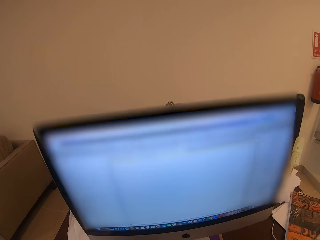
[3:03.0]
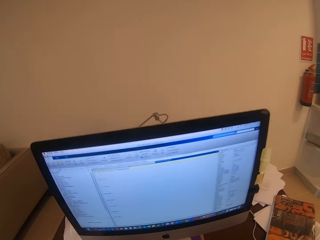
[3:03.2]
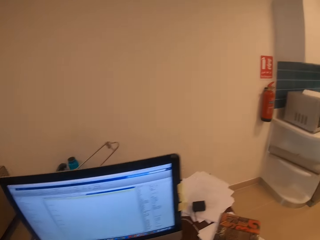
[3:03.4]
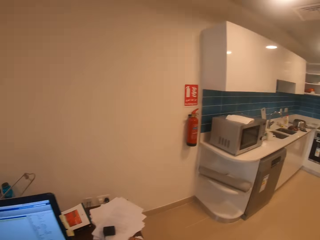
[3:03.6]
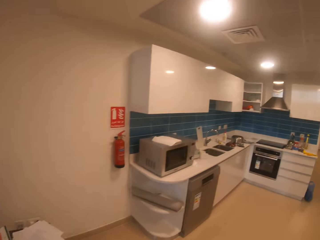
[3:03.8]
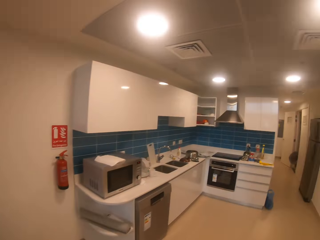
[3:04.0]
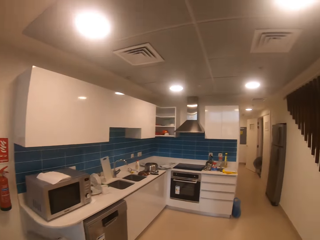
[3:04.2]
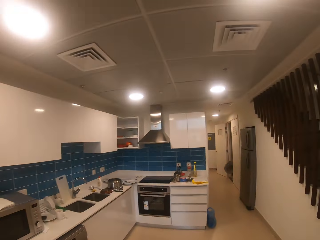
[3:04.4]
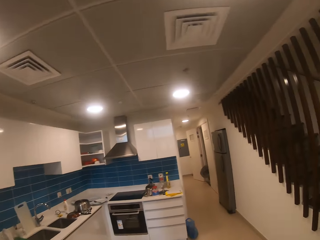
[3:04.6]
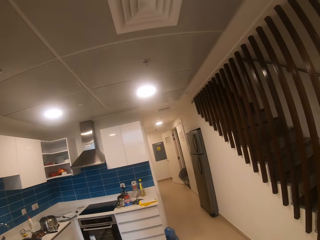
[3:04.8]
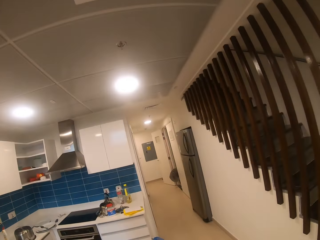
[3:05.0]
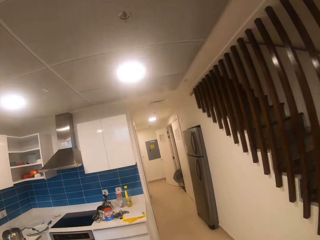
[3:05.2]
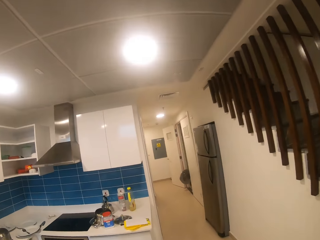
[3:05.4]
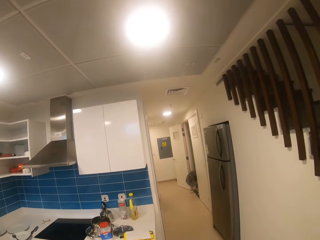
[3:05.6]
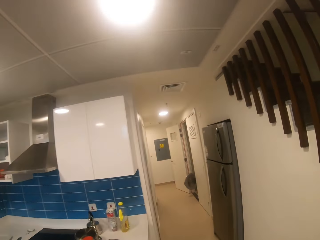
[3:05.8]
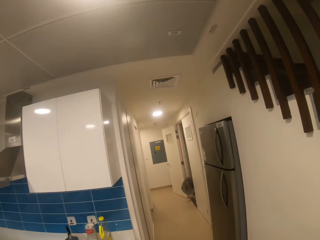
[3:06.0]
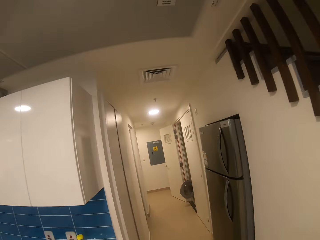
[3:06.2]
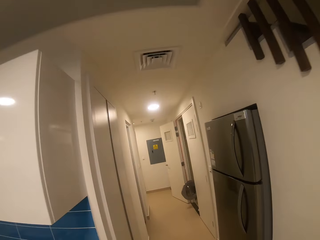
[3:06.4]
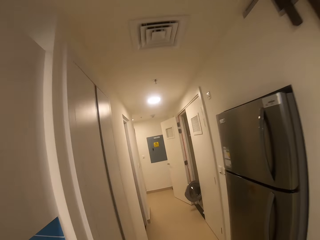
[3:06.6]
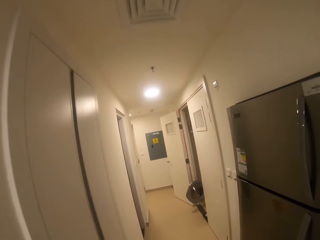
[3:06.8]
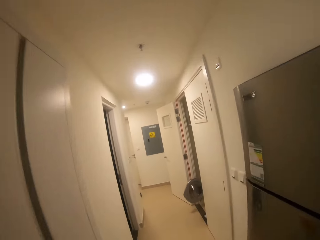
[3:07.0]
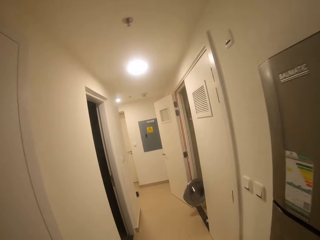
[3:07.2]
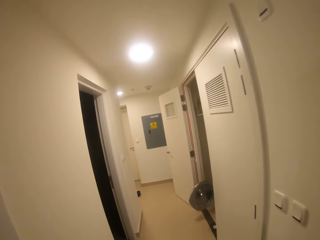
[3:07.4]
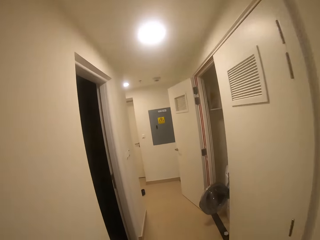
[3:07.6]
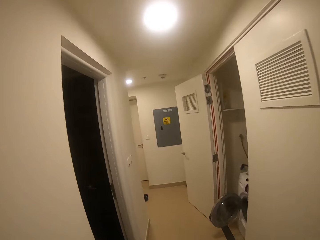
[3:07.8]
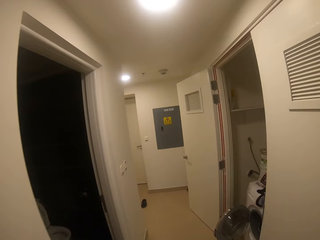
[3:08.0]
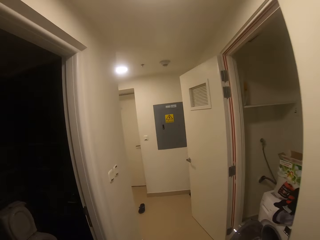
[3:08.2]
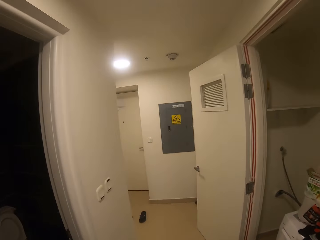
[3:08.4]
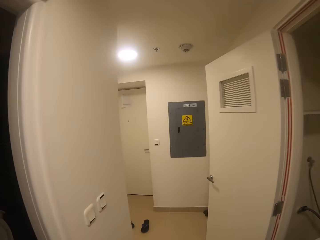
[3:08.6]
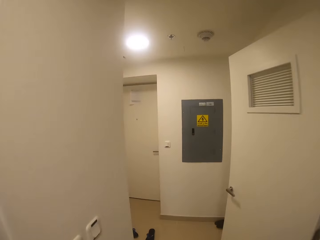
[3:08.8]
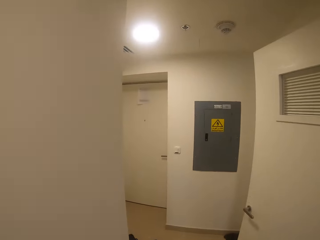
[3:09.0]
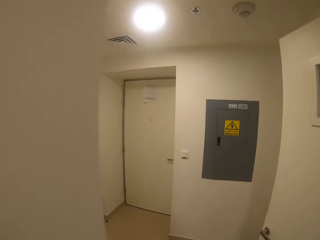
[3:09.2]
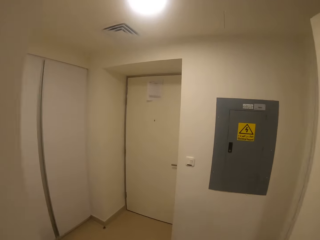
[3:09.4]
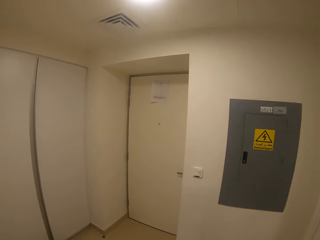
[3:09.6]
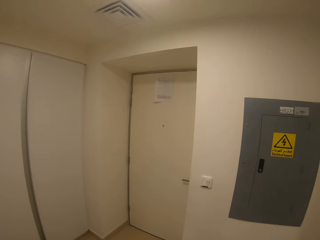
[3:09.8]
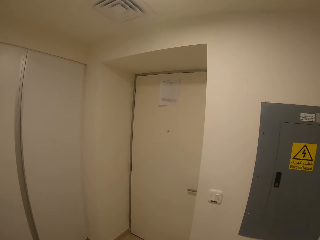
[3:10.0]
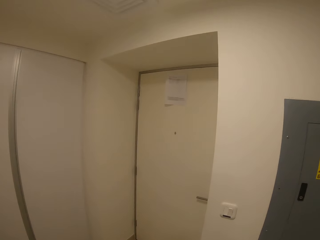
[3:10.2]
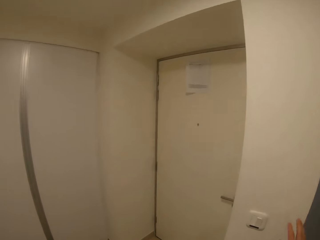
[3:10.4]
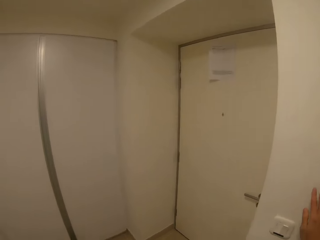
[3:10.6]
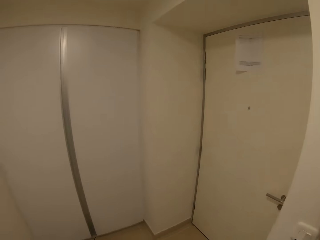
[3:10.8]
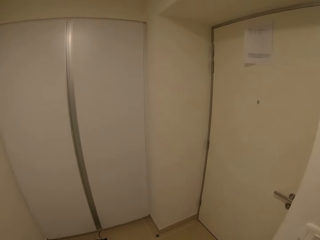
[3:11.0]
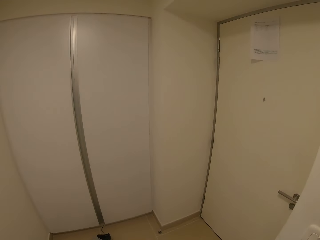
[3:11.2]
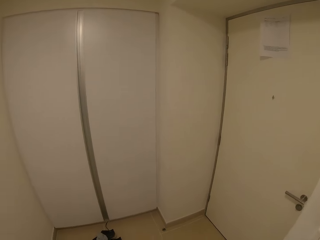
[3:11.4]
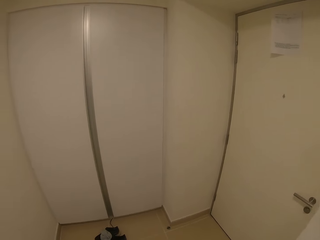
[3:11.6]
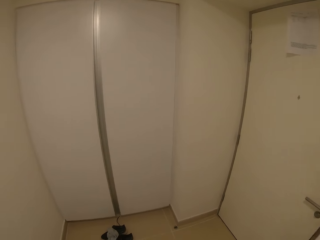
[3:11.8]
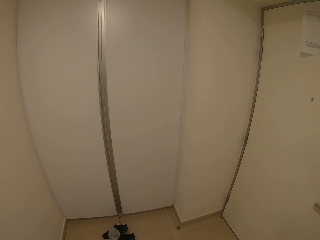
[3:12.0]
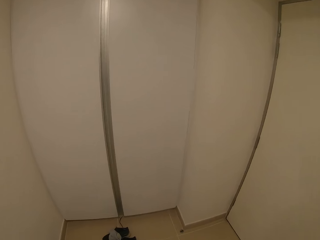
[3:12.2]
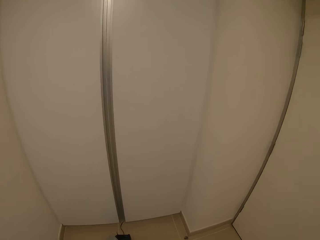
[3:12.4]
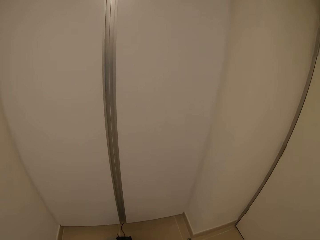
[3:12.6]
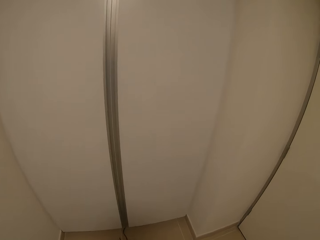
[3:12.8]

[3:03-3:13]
The camera wearer walks towards the kitchen. They walk along a corridor.

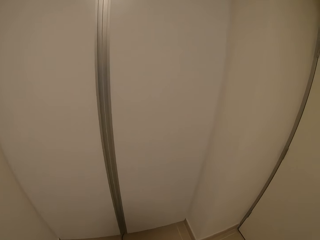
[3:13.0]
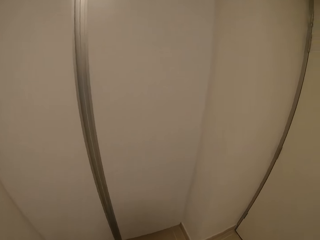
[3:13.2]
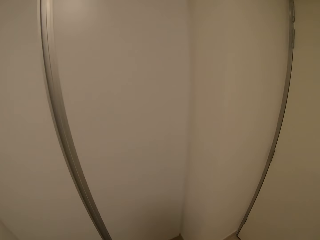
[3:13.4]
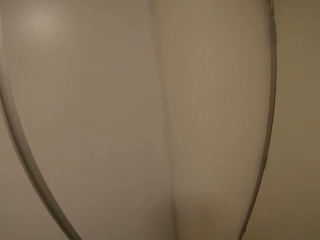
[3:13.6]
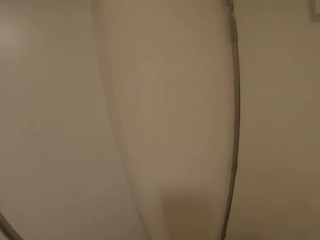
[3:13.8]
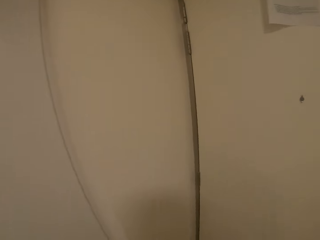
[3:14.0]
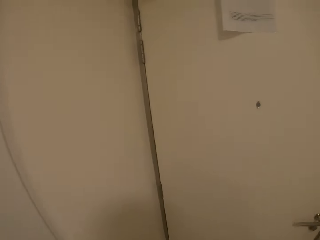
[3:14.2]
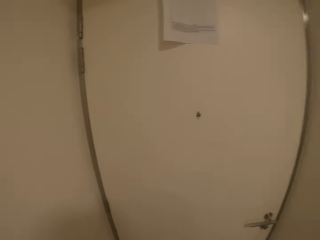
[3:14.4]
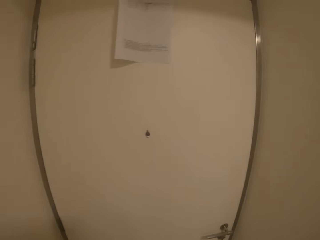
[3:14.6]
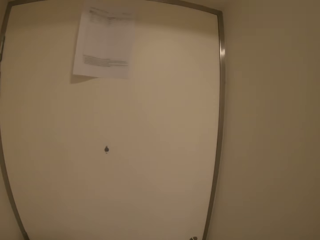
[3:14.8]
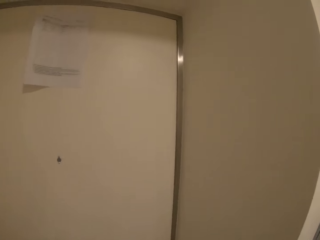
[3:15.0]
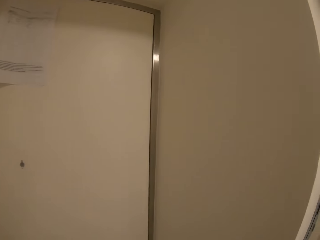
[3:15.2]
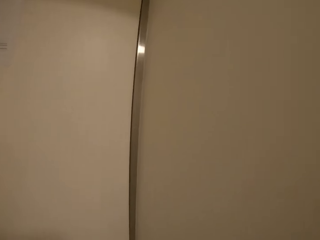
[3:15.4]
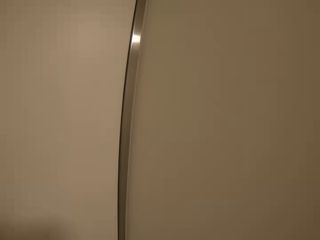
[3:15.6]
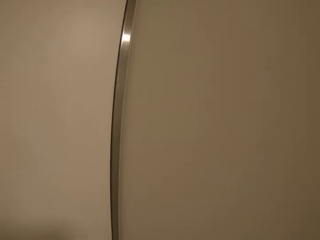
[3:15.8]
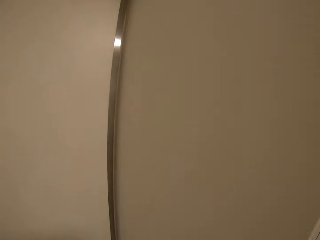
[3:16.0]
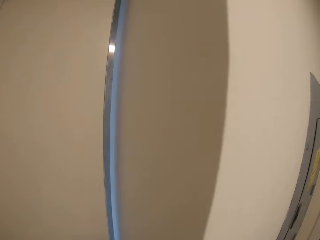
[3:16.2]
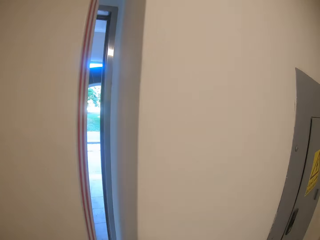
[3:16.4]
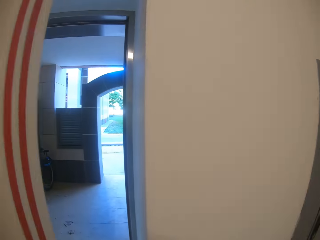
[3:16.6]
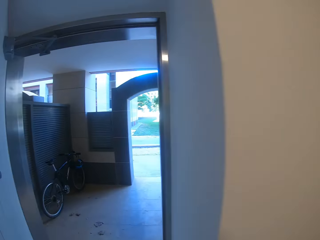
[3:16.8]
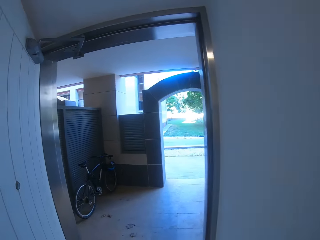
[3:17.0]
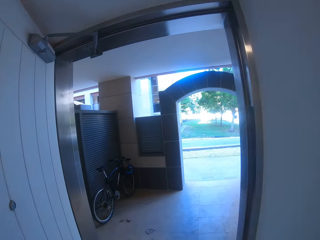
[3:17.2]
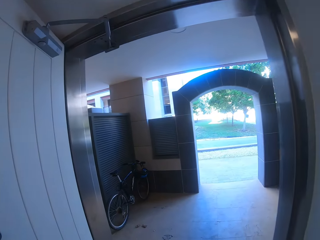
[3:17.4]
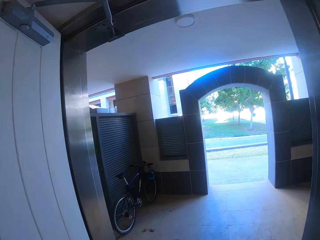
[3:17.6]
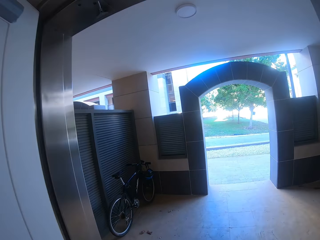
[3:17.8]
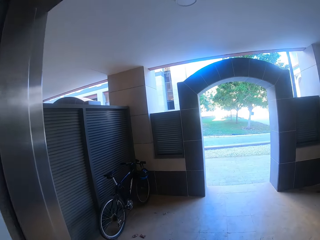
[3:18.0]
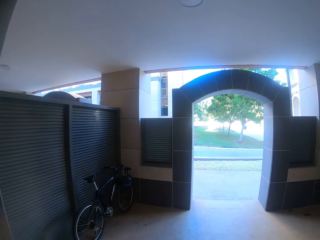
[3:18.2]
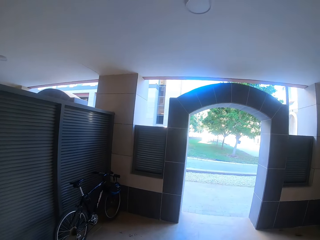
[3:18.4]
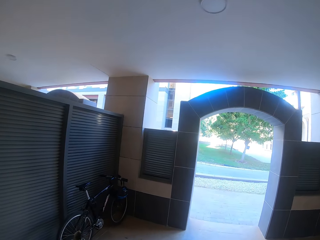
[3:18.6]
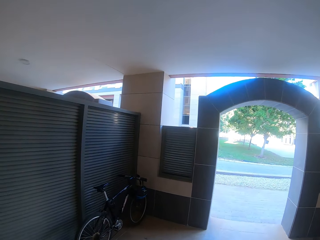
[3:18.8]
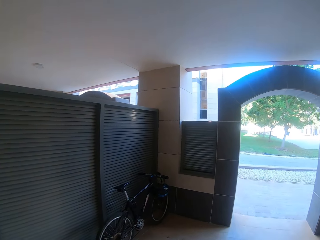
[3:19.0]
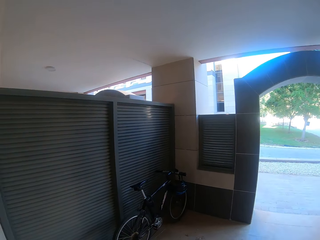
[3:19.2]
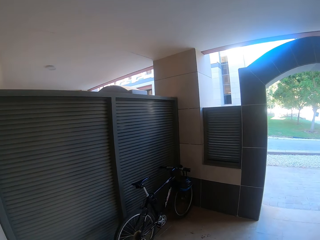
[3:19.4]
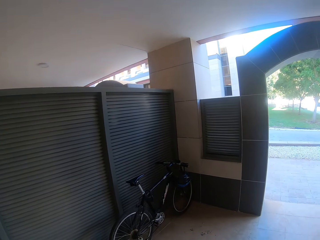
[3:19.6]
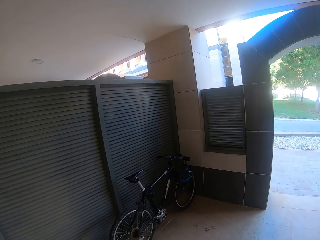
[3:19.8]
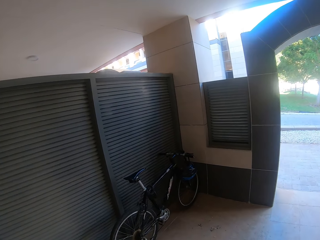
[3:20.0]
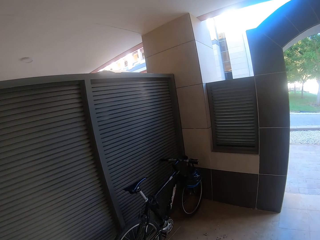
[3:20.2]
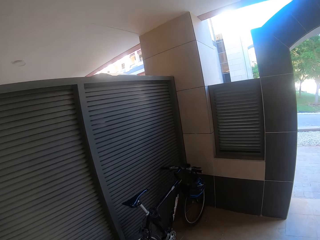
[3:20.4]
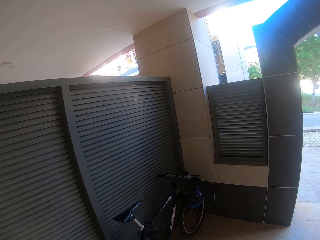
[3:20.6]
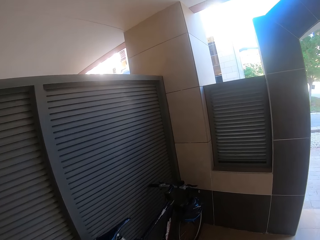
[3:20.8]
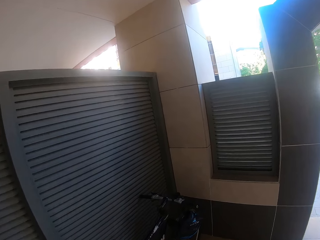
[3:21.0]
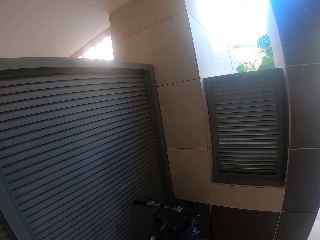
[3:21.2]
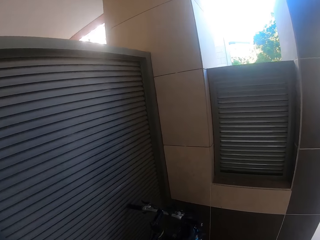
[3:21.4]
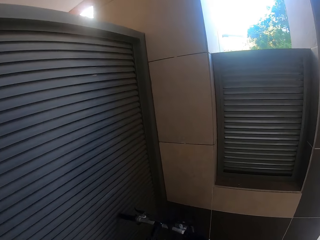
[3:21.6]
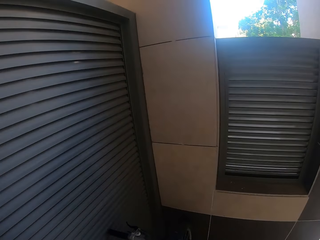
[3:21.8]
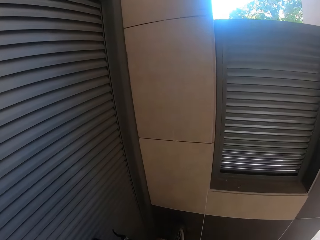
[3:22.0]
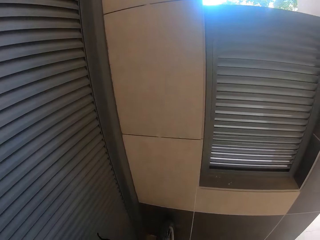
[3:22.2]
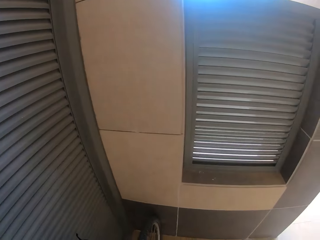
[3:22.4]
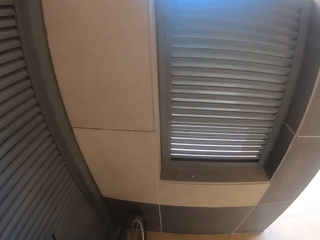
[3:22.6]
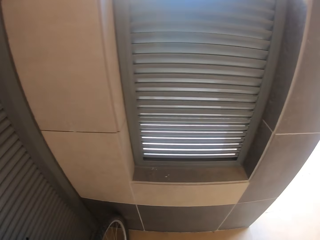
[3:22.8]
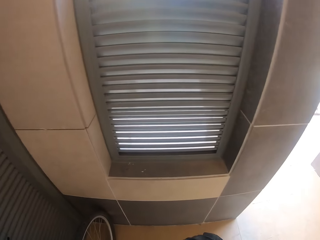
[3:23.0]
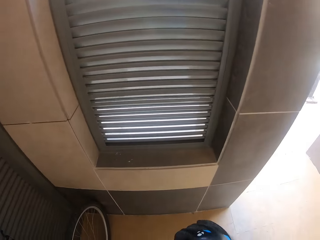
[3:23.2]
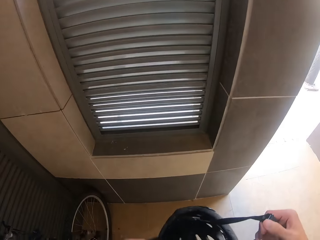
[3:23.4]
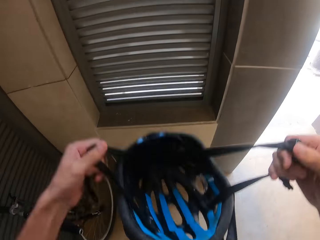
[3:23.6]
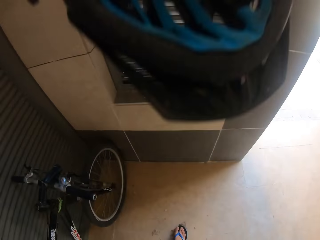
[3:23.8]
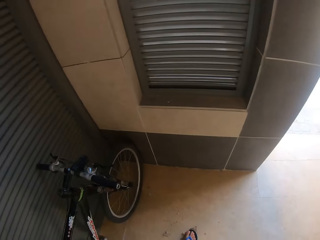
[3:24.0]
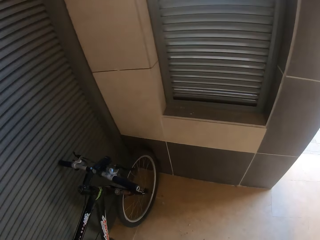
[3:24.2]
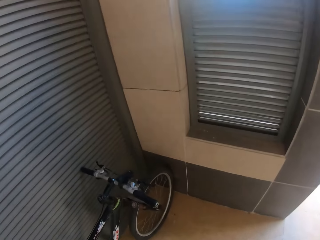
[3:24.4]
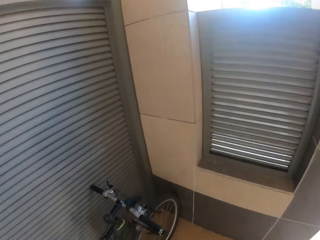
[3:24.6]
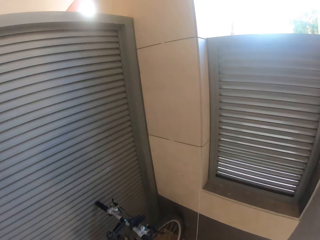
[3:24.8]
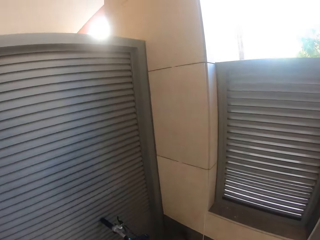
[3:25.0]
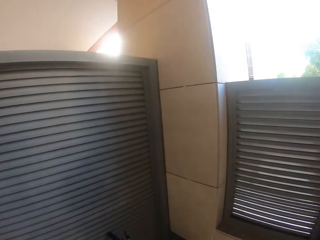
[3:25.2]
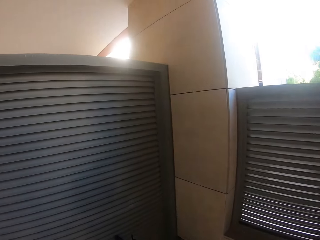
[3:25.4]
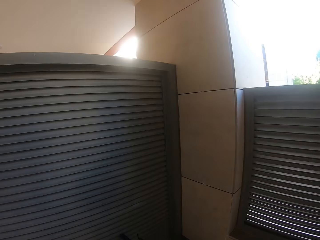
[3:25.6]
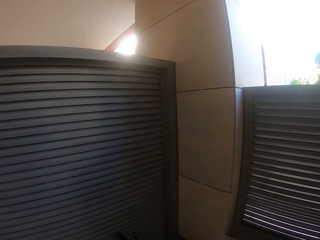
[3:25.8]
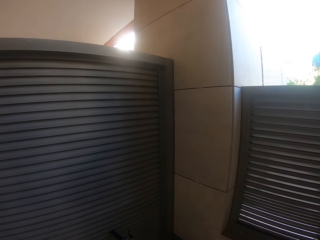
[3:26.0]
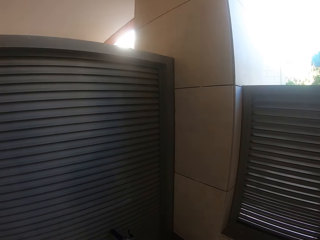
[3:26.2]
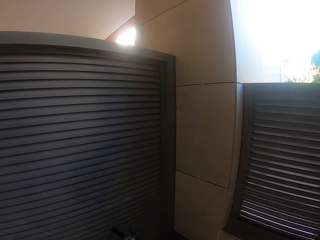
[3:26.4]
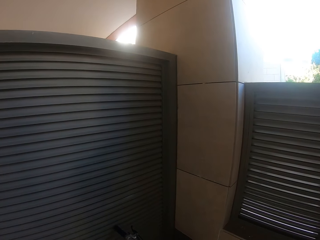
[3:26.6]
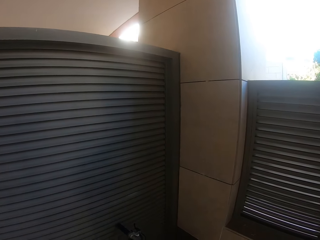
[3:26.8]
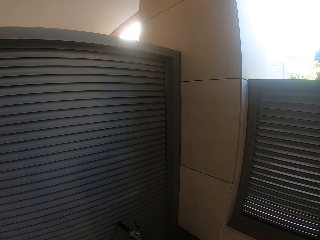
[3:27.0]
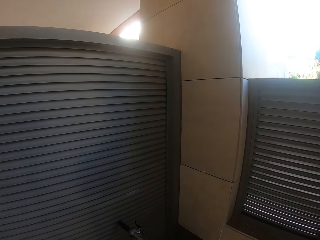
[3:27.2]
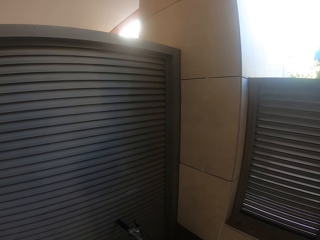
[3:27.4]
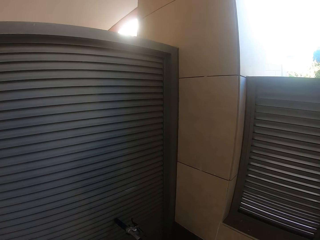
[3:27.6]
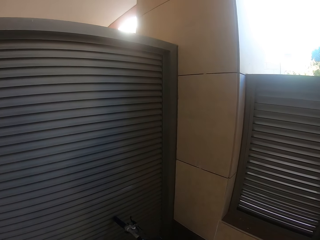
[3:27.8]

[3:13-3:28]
The camera wearer opens the door. They walk towards the bicycle. They walk in a room. They put on the helmet. They look around.
